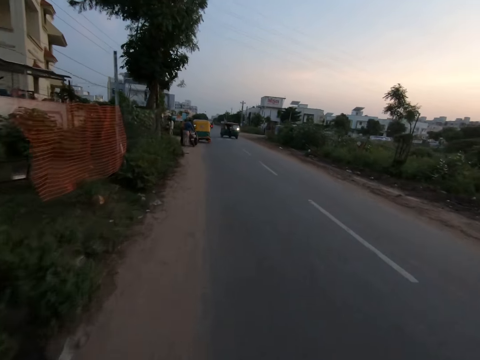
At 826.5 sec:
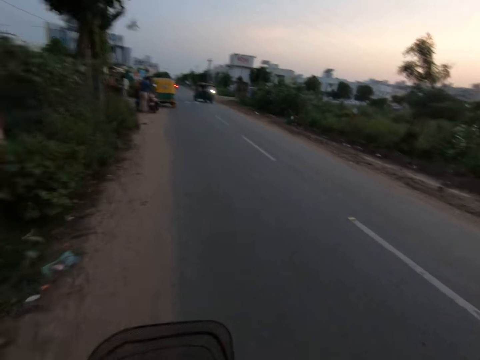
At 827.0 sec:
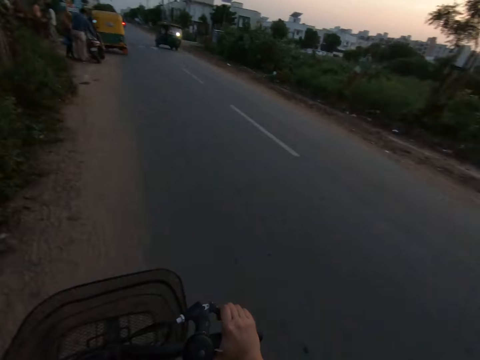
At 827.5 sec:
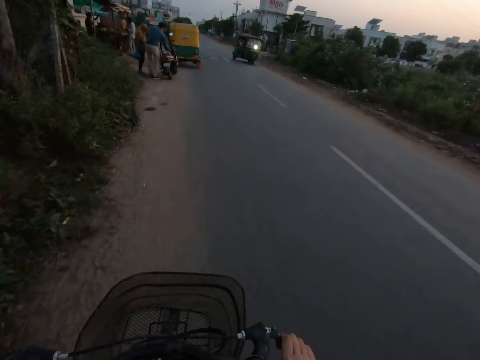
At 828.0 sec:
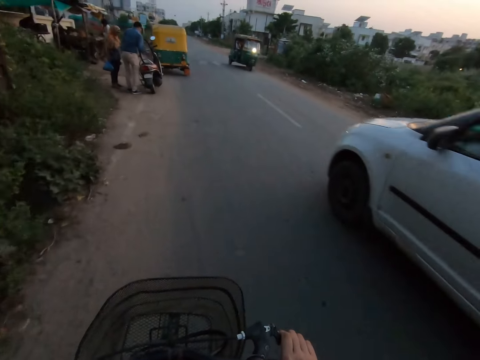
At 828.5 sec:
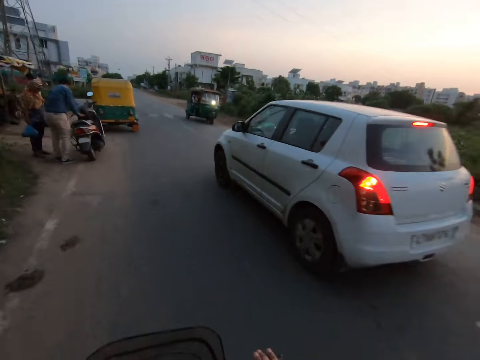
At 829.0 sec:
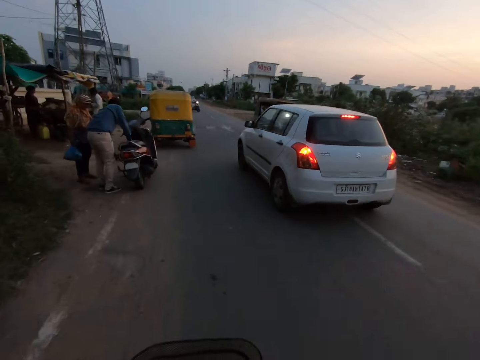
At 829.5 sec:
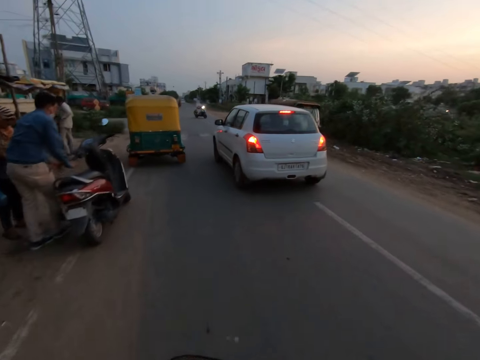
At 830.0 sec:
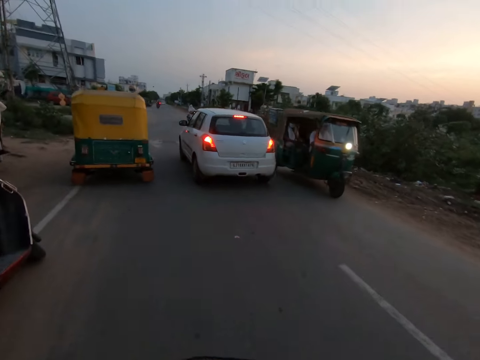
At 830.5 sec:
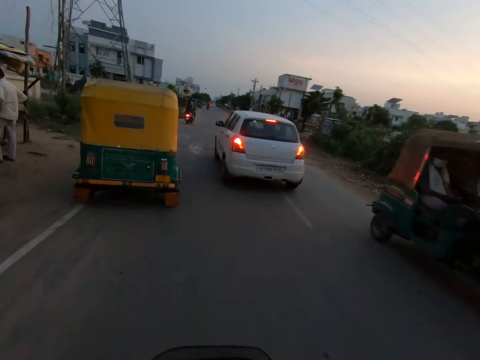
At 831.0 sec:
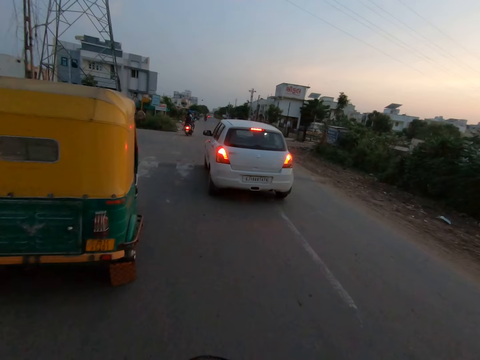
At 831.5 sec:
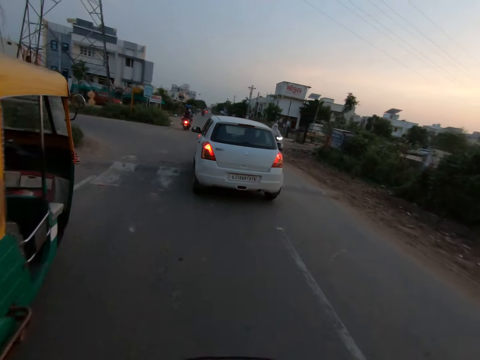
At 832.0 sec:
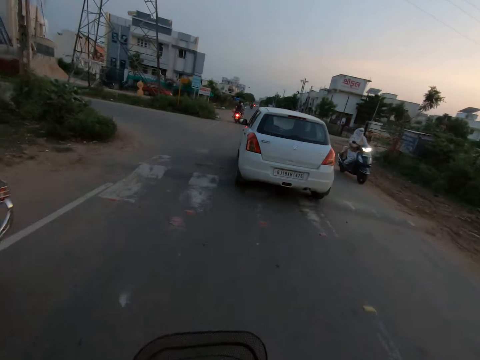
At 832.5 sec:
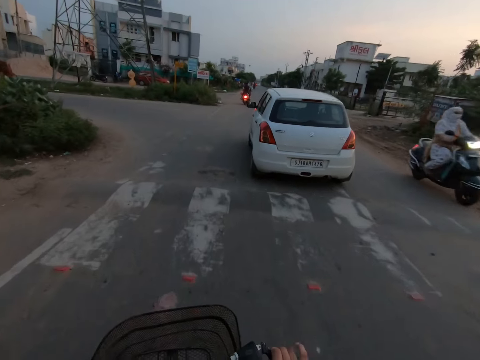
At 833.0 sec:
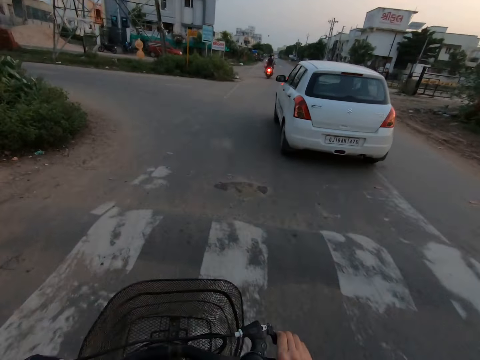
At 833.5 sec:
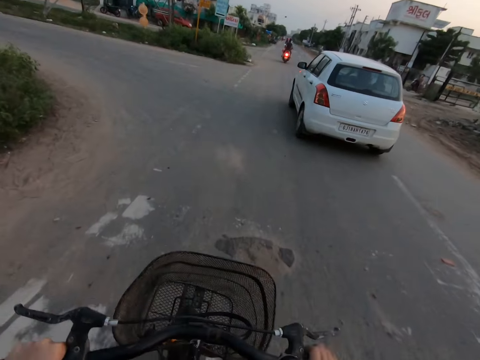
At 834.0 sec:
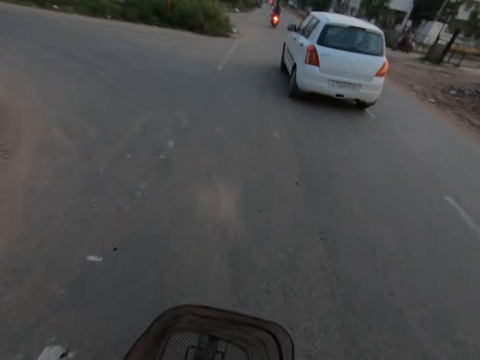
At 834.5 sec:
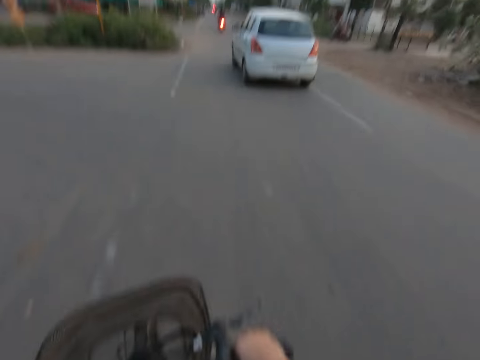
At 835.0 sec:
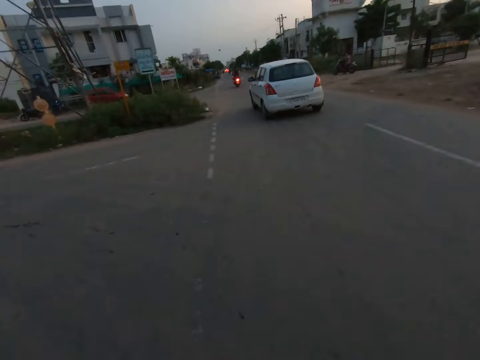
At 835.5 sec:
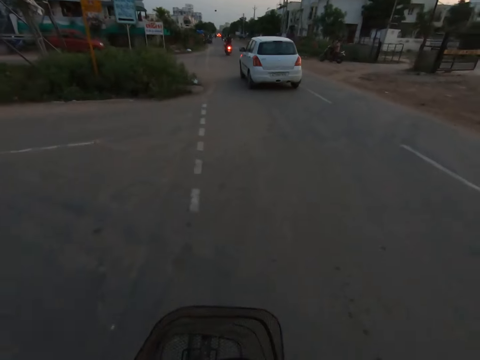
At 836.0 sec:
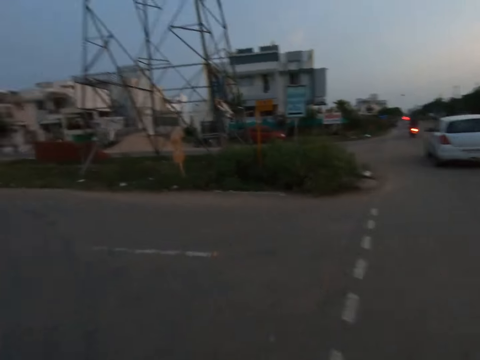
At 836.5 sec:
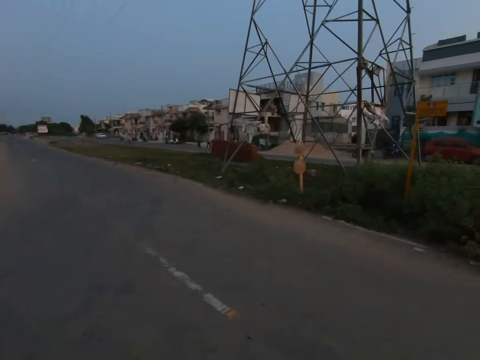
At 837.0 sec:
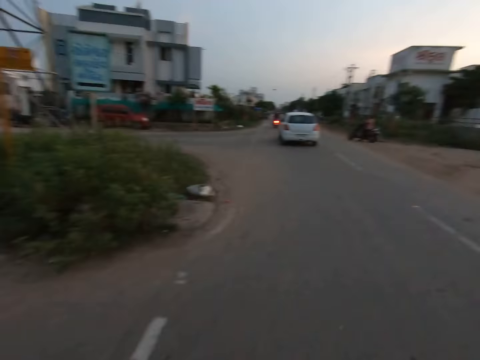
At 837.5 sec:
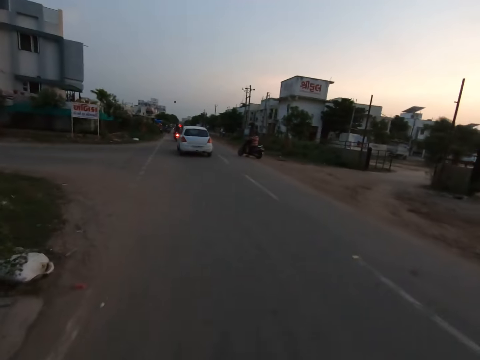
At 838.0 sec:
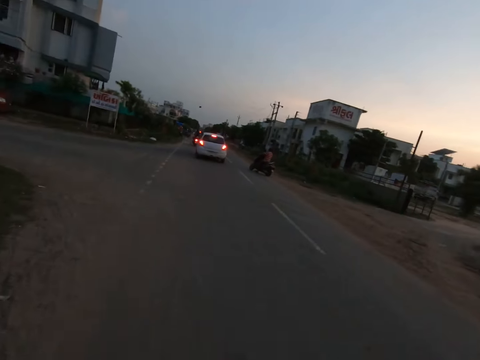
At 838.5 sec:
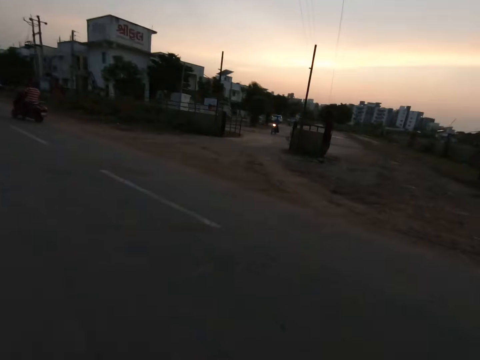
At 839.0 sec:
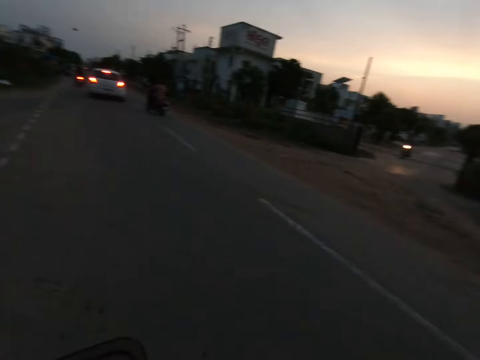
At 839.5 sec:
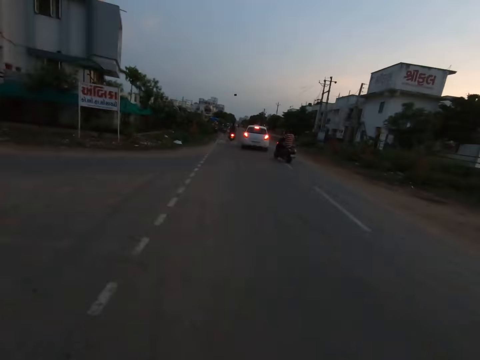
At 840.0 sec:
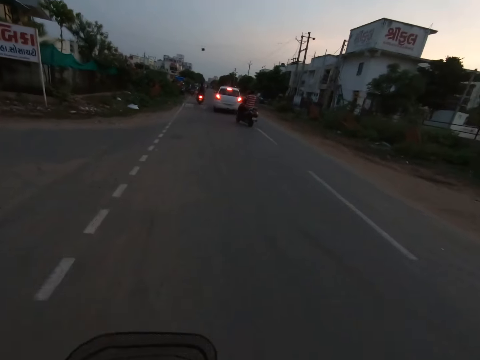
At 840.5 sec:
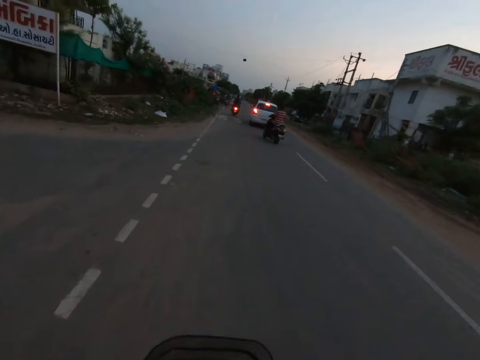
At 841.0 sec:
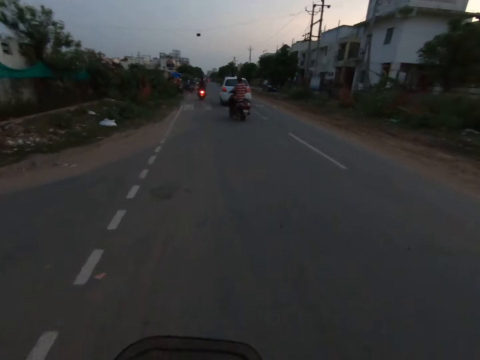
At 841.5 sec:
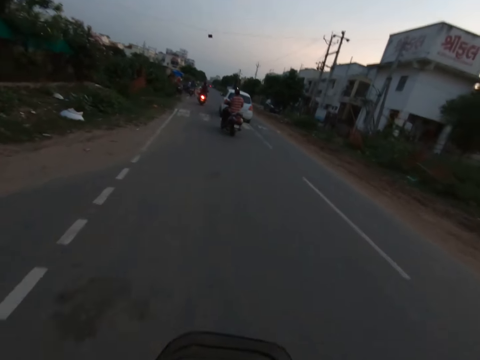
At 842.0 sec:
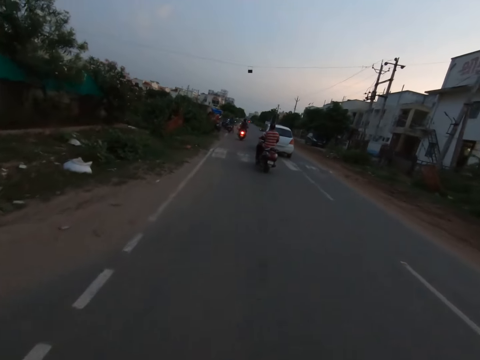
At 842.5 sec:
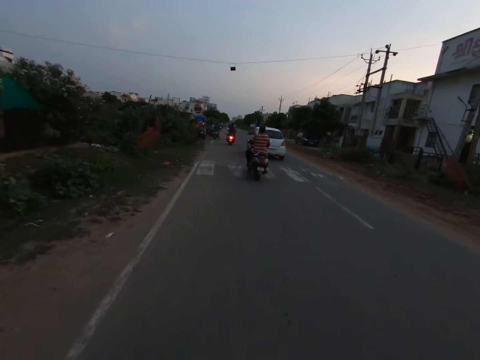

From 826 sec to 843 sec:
The camera wearer brakes down. They look around. They look around again.

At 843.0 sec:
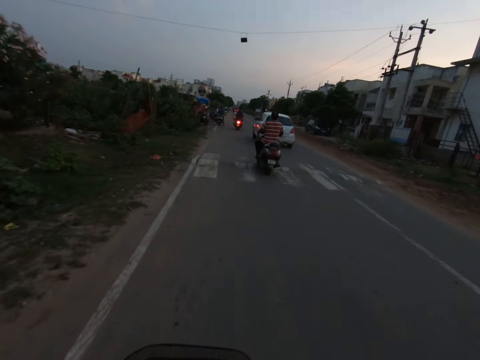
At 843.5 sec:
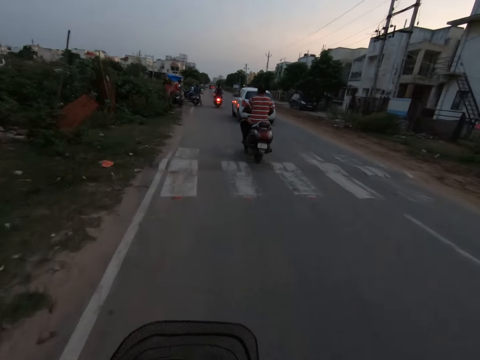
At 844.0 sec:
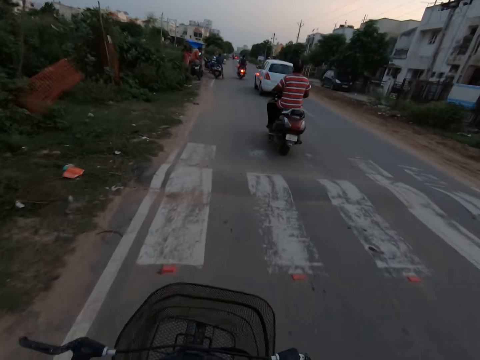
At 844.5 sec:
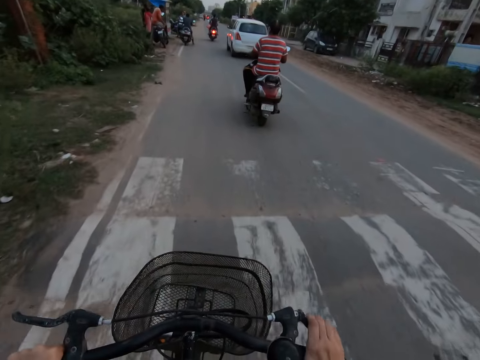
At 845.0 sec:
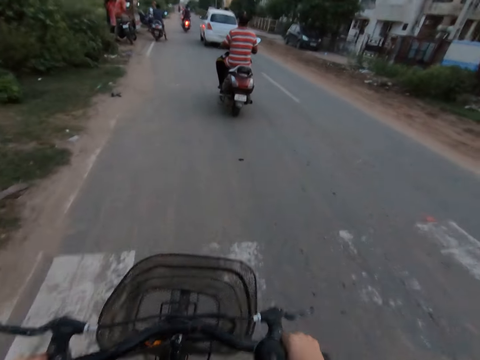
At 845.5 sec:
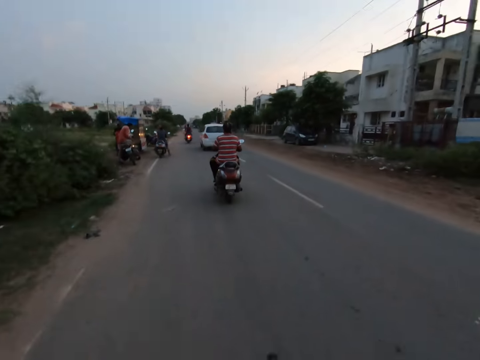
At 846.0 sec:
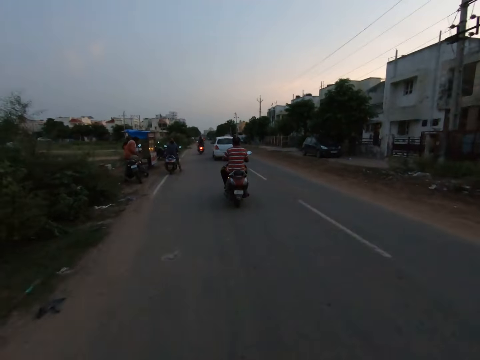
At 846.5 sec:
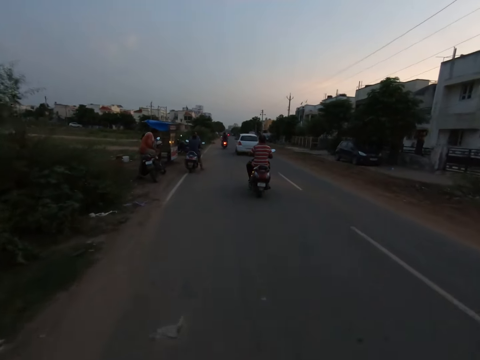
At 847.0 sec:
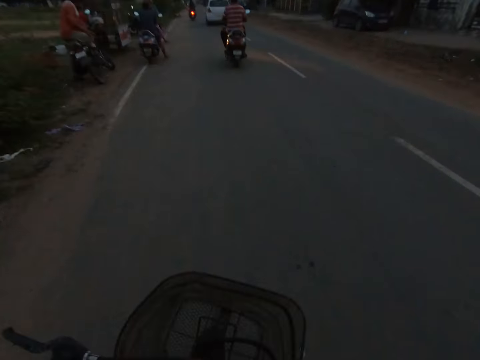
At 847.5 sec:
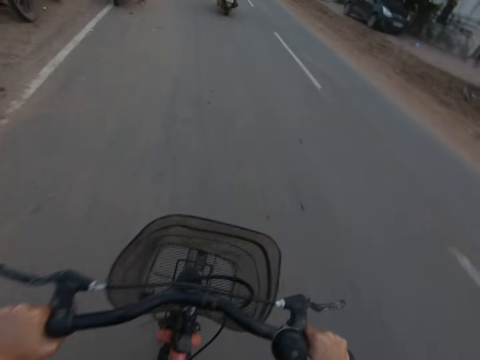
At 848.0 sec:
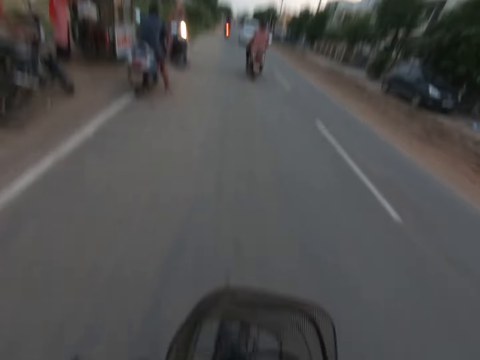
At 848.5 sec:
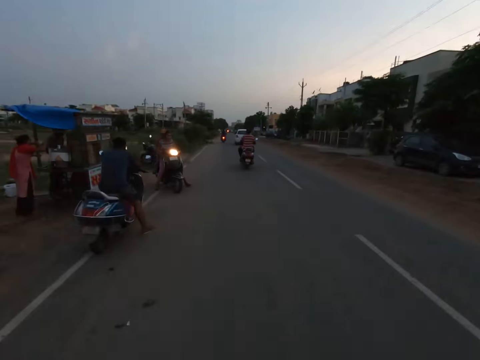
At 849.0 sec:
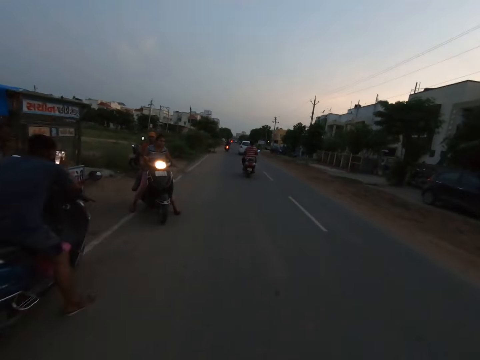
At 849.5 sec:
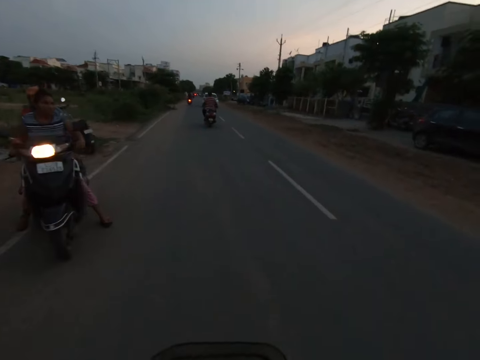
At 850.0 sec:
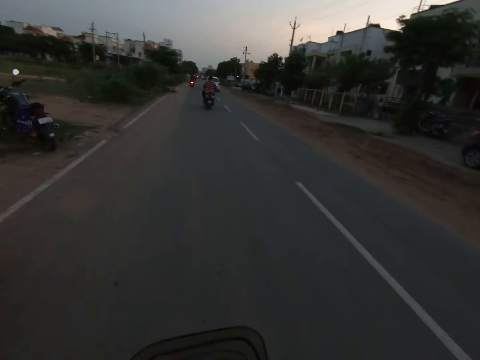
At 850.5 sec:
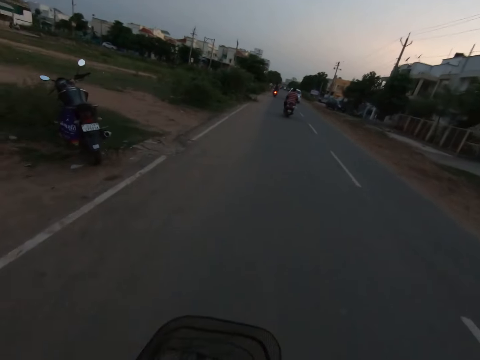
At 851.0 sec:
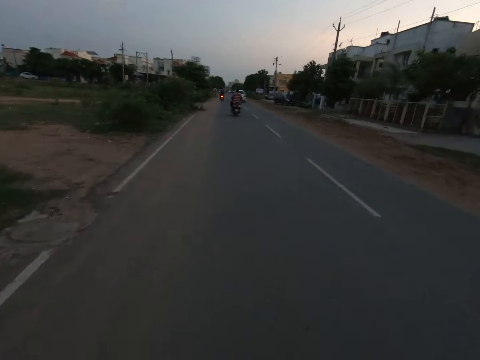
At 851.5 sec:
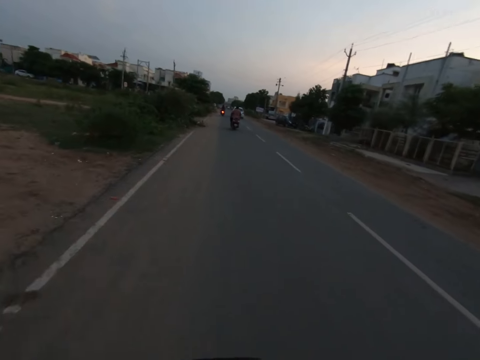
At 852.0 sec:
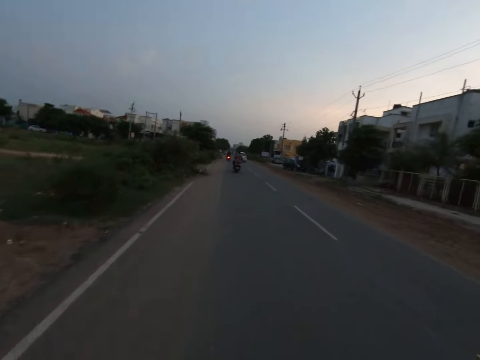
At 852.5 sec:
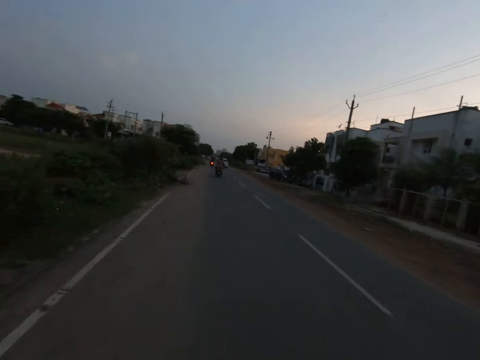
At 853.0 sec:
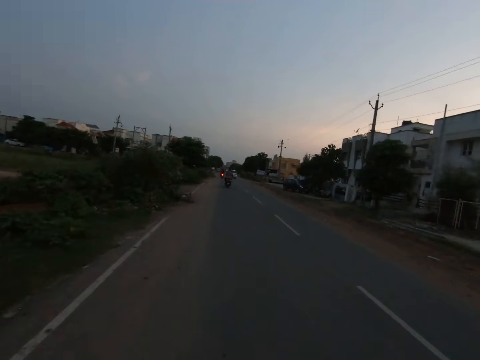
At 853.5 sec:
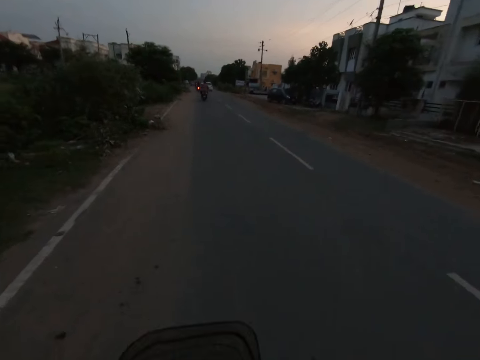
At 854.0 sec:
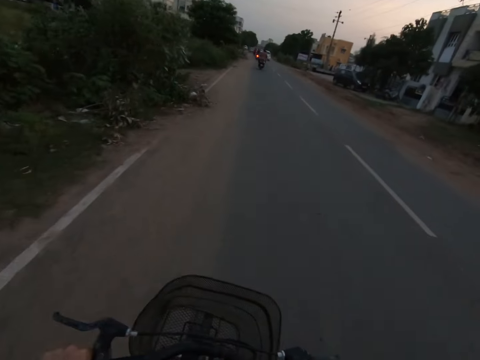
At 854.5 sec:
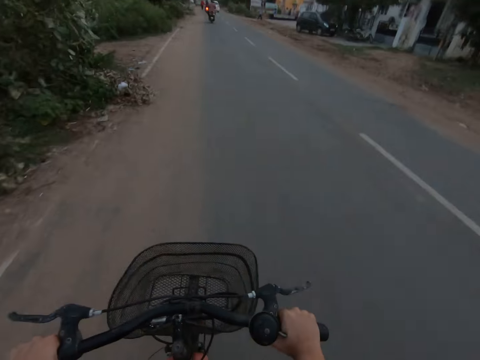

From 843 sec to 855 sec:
The camera wearer rides a motorcycle.
